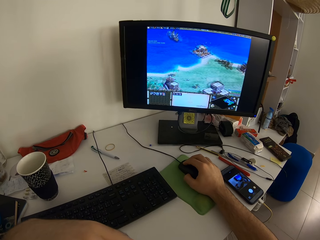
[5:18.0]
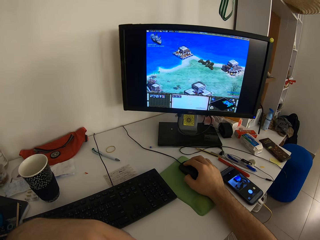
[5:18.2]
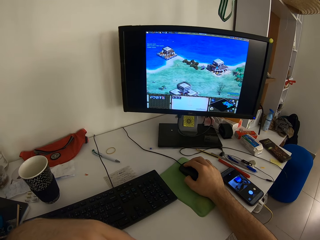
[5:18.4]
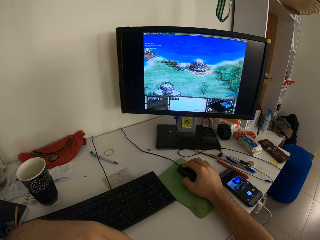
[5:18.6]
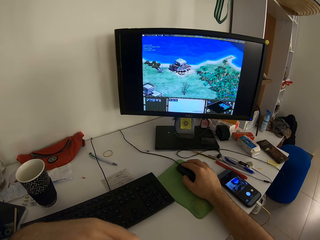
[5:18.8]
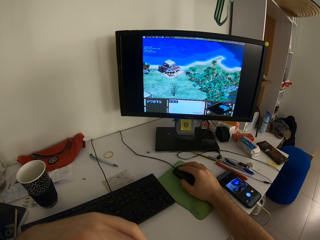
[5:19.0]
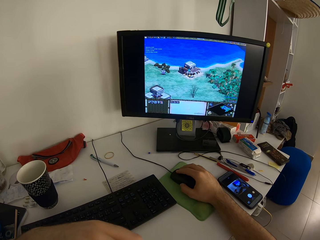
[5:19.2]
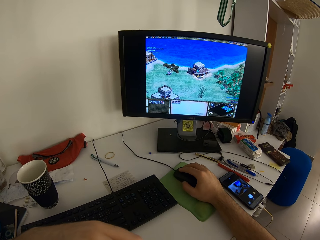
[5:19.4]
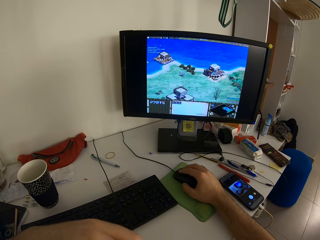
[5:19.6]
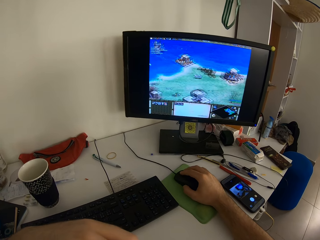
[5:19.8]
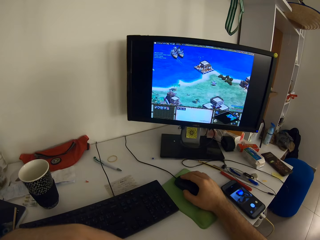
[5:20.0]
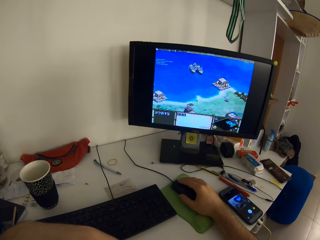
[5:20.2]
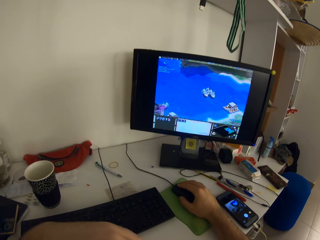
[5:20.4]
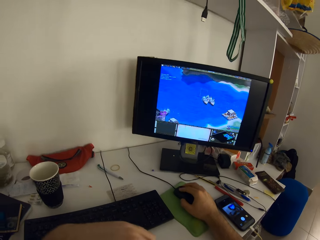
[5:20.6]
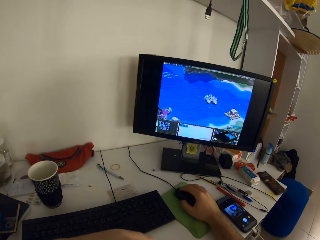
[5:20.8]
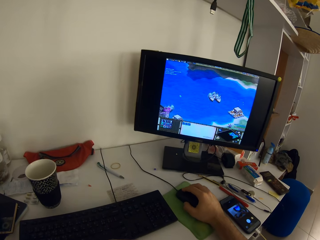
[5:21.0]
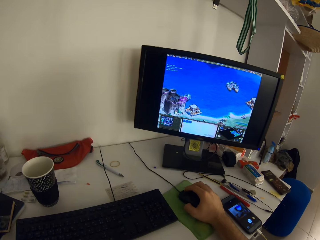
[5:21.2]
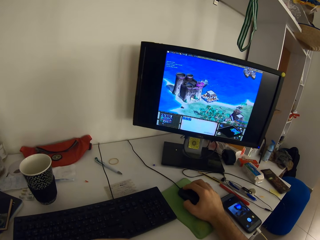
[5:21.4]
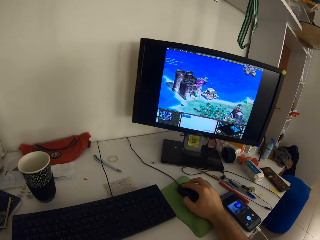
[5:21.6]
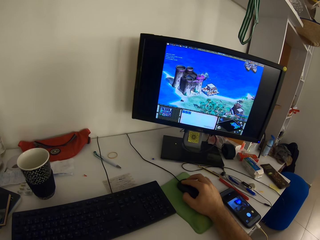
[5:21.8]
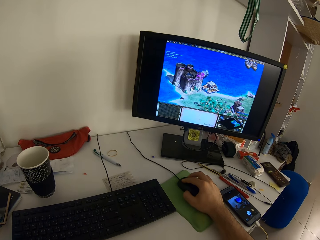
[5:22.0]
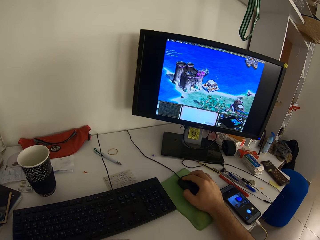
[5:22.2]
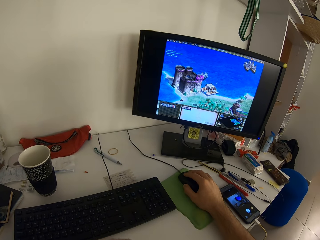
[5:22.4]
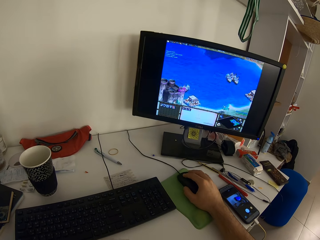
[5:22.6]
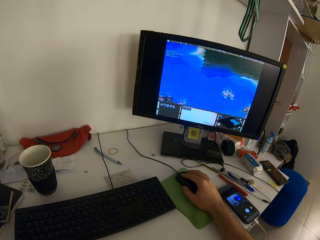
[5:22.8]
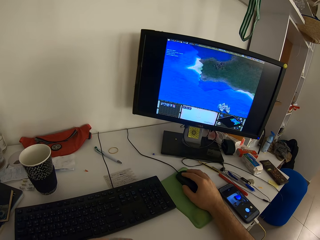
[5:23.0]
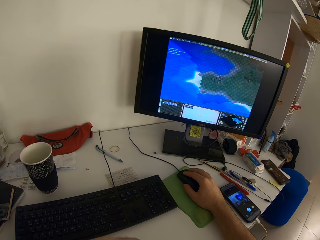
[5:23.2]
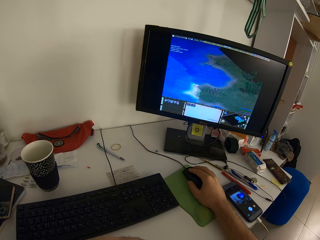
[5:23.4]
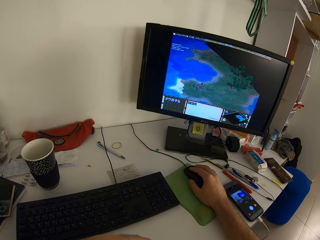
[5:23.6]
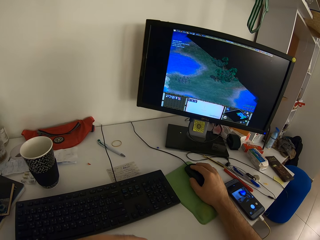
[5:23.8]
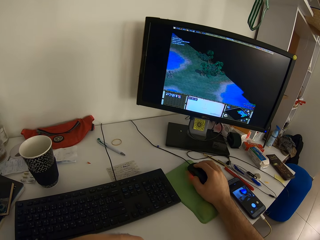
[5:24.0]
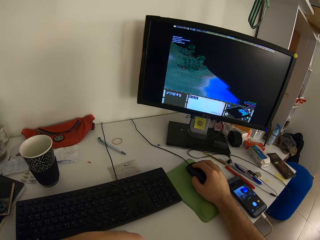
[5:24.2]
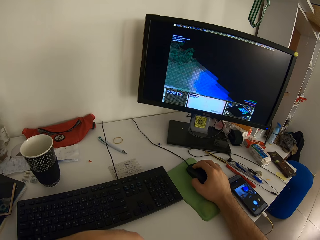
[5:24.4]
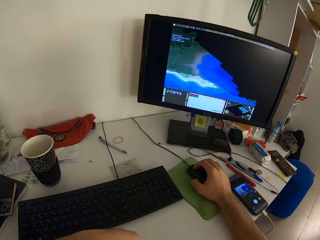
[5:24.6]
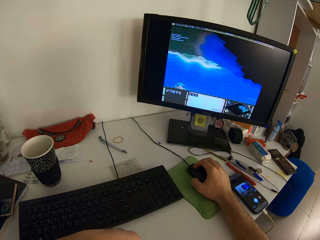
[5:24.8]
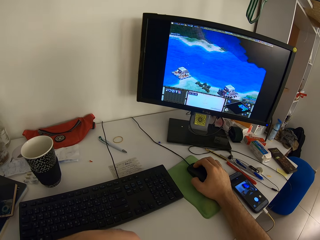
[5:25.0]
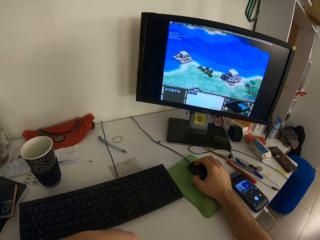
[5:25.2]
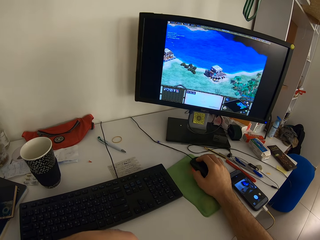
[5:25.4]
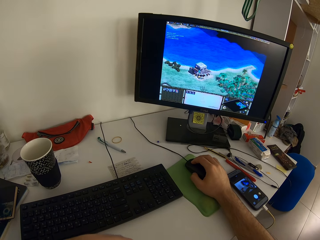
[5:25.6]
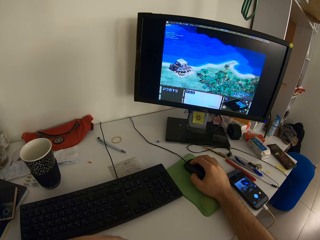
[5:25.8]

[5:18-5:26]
The camera wearer moves the left hand. They move the left hand again.

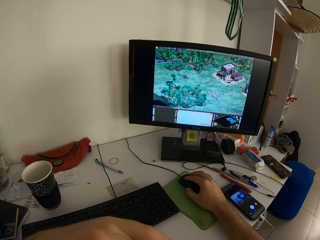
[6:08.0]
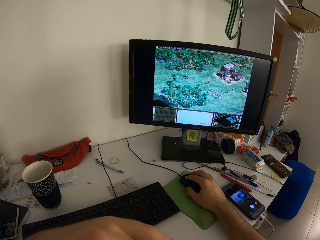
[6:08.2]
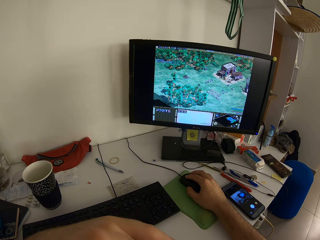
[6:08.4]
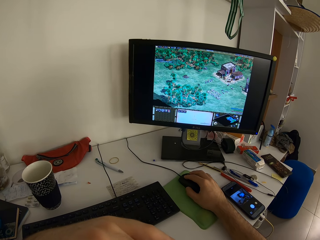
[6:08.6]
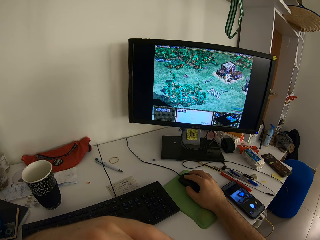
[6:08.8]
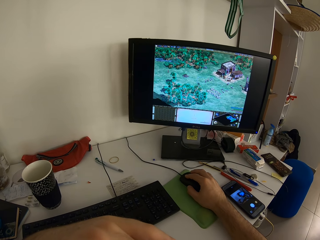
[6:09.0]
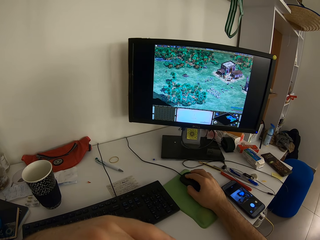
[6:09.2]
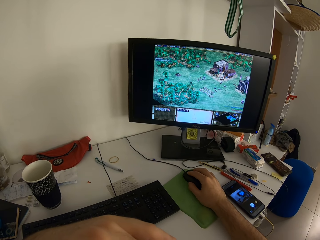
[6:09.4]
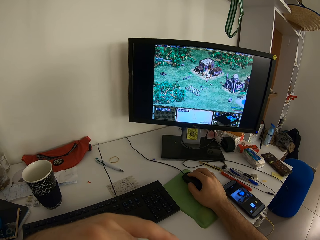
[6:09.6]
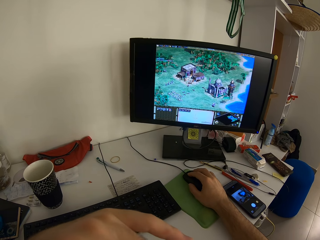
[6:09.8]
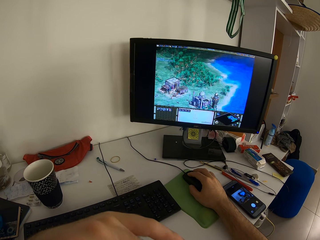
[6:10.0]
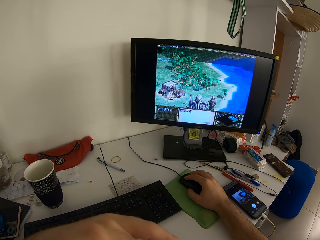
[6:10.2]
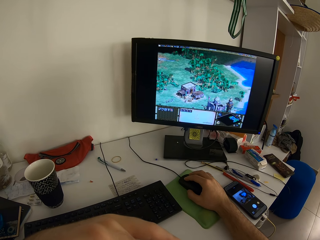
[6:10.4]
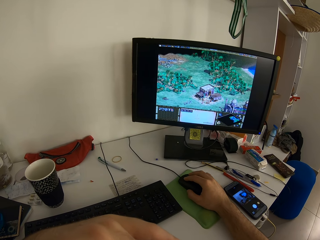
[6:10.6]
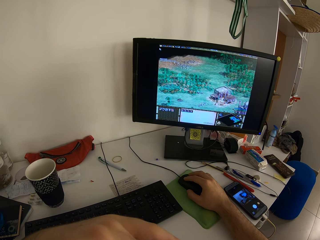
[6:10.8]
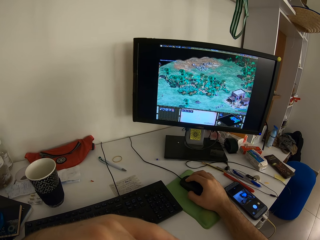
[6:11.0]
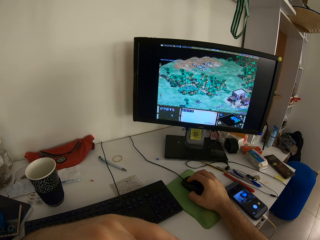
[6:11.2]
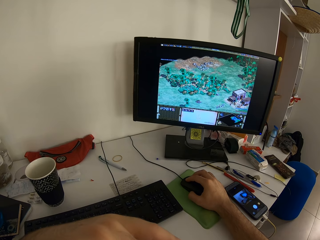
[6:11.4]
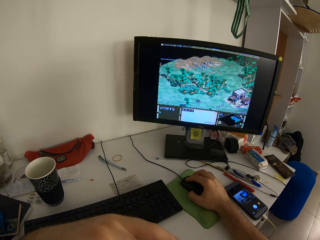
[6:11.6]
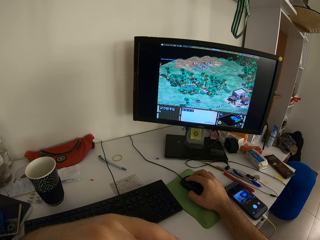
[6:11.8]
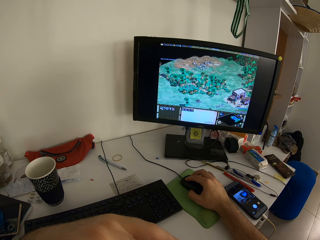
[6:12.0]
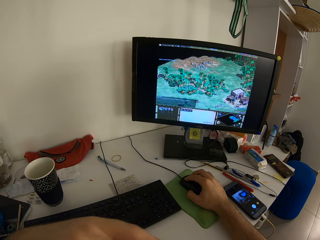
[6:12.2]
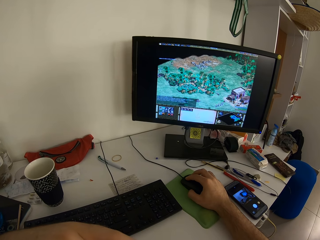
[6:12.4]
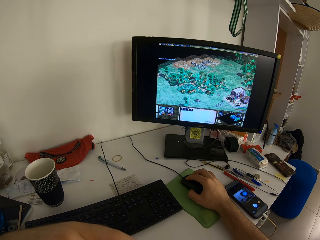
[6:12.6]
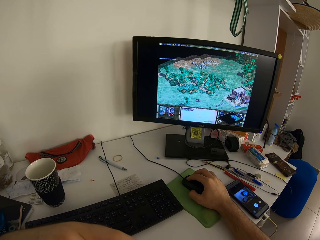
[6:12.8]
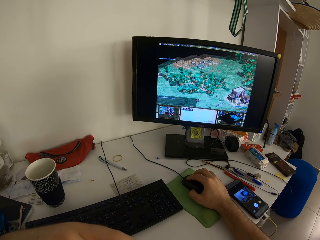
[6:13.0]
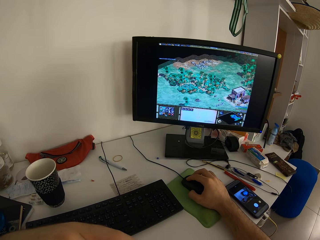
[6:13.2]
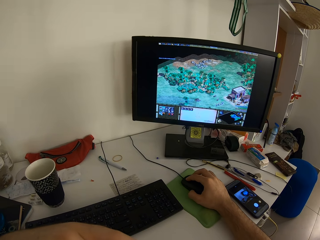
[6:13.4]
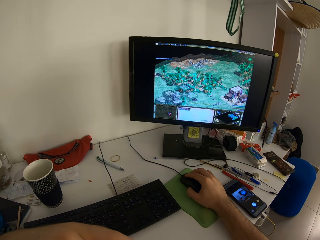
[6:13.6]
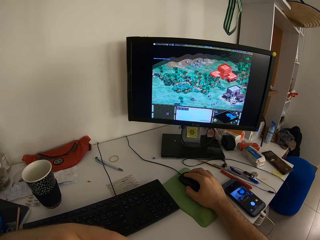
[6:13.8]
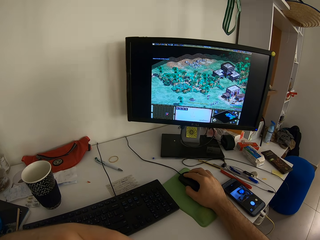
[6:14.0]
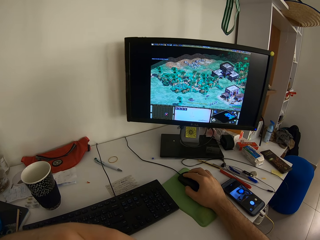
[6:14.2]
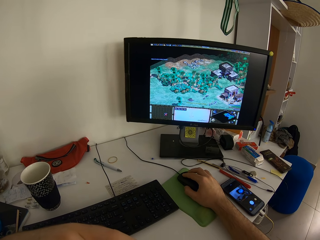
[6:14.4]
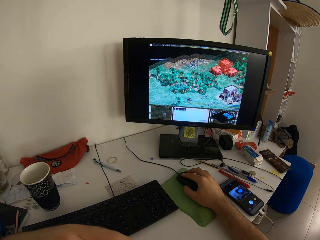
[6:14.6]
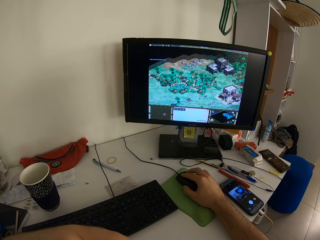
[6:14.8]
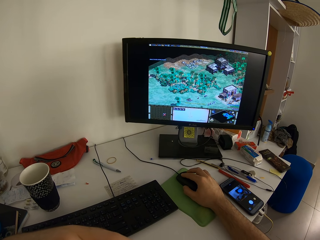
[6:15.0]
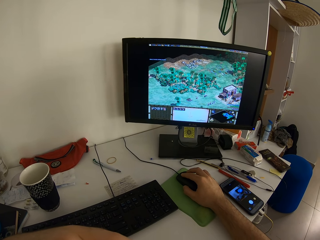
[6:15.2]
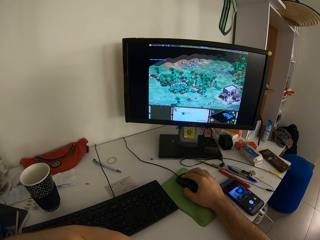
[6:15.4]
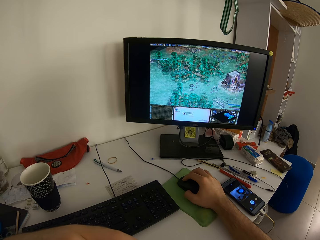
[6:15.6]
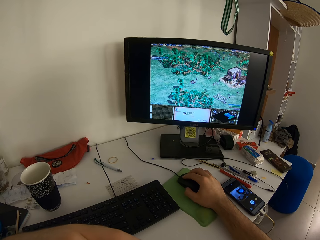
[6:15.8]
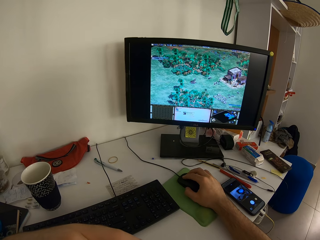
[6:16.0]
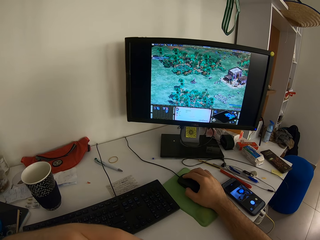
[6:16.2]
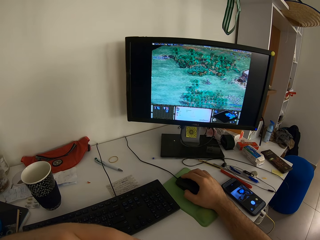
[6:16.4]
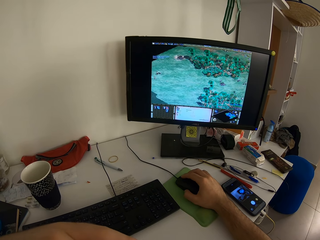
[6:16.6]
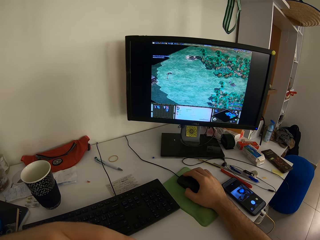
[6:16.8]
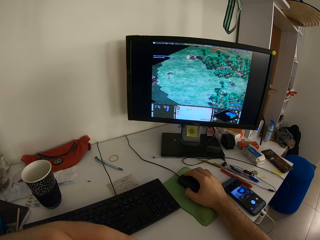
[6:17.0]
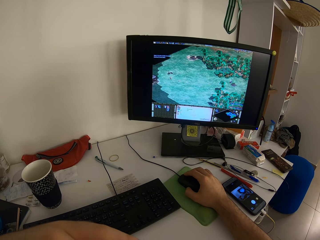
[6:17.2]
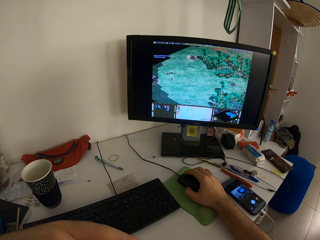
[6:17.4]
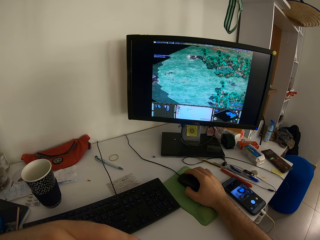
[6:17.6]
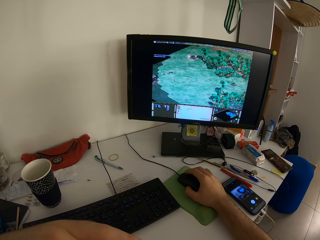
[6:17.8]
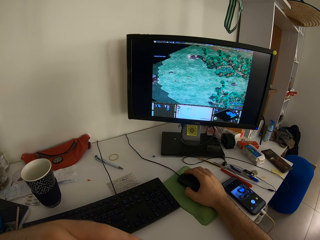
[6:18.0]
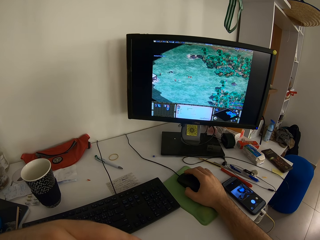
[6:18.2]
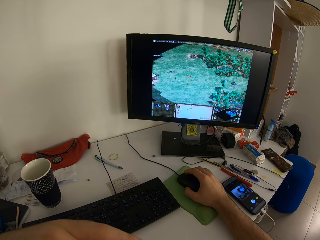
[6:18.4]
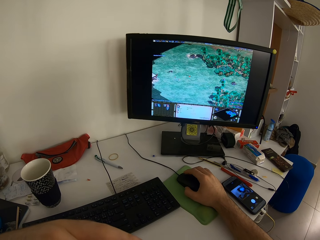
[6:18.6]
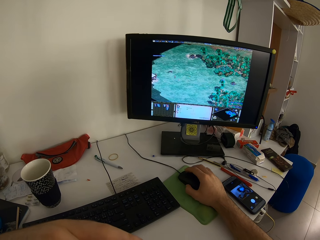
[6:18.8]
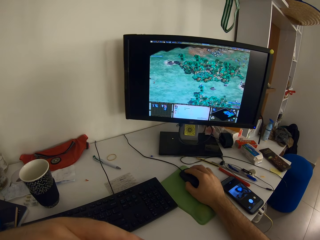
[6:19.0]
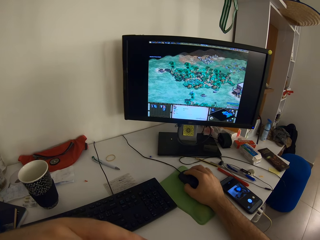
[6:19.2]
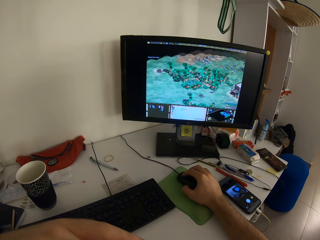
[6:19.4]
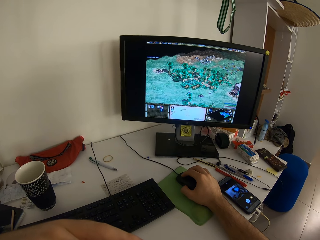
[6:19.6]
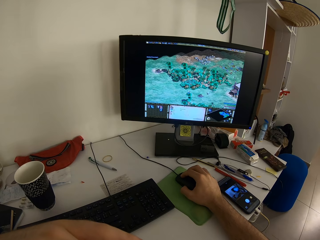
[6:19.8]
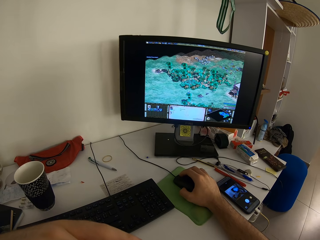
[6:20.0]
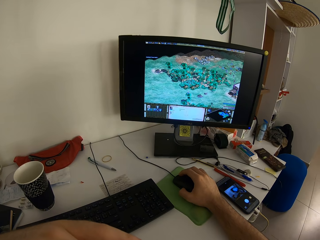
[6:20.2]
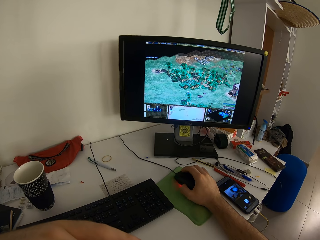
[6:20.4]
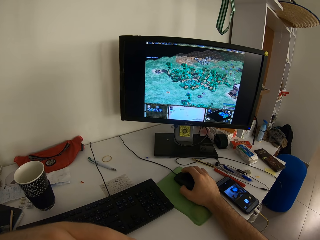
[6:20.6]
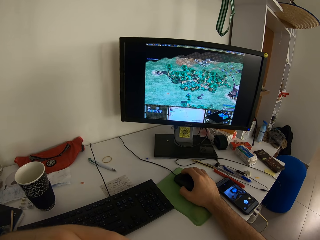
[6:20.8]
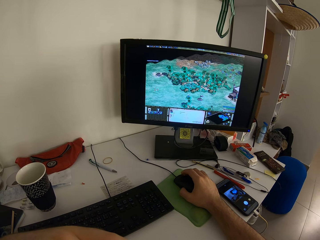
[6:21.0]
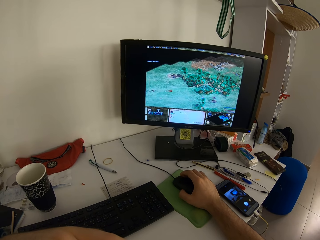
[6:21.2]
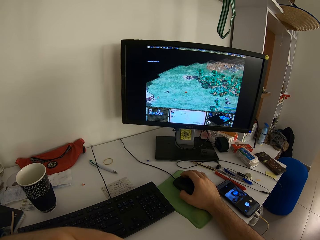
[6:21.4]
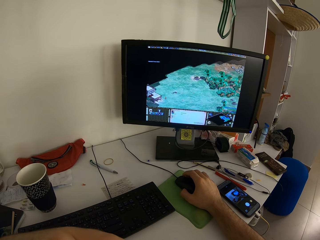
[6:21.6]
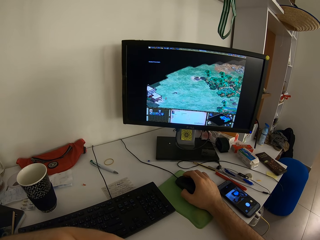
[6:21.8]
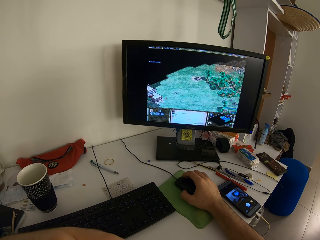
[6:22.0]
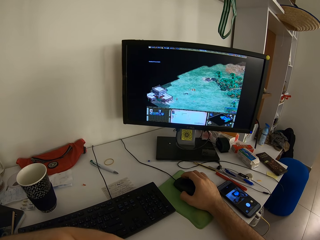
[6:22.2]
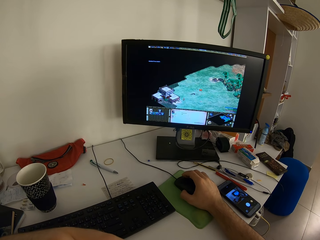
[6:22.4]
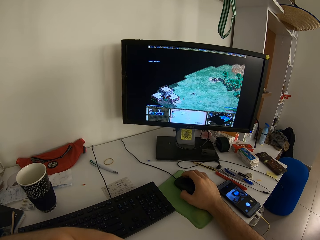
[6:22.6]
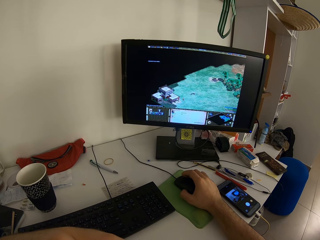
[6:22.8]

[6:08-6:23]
The camera wearer moves the left hand. They move the left hand again.
